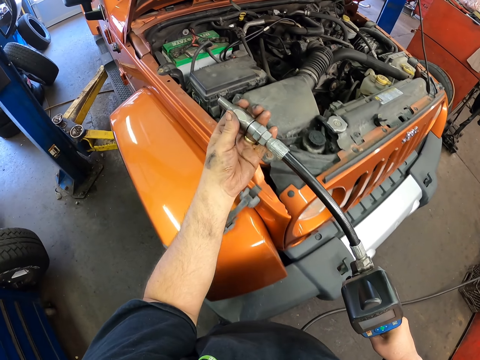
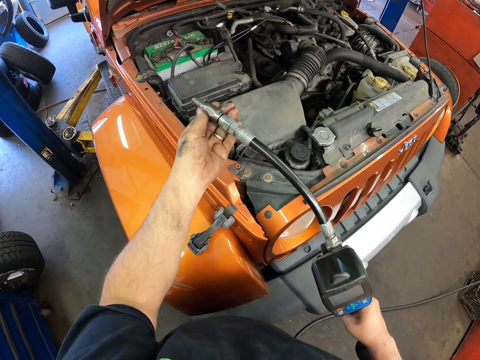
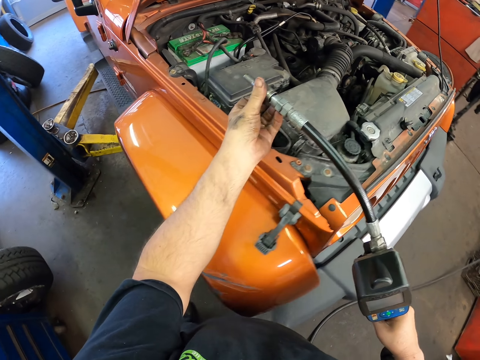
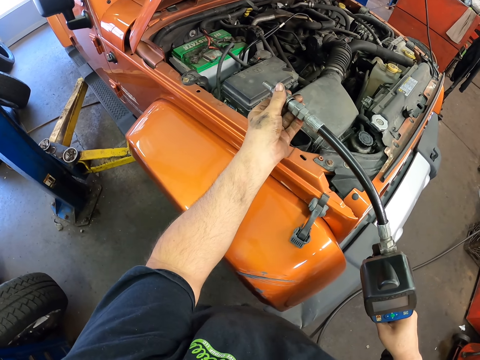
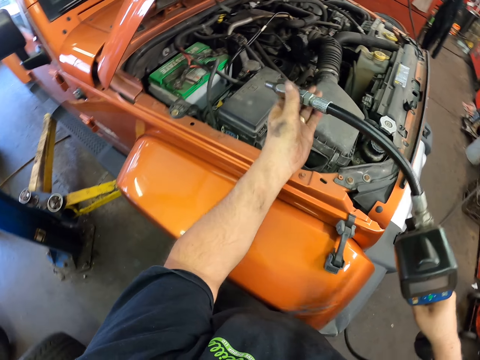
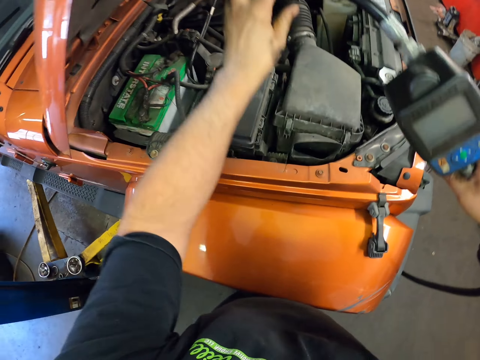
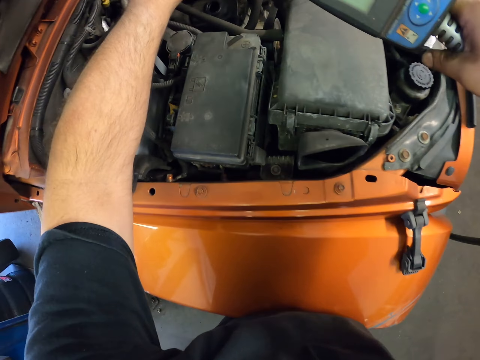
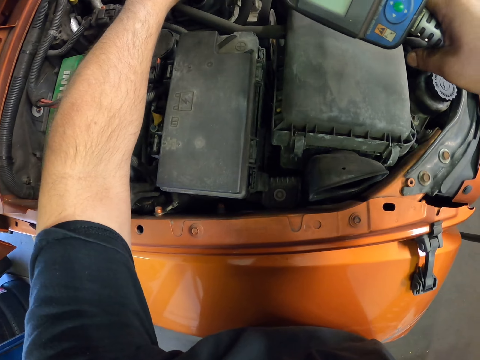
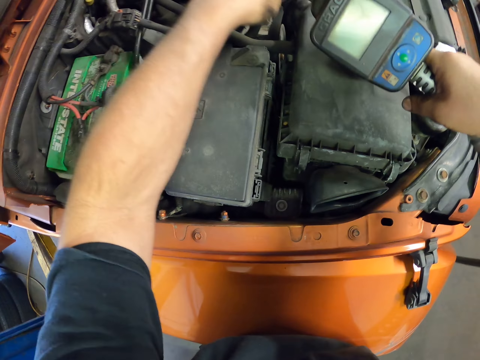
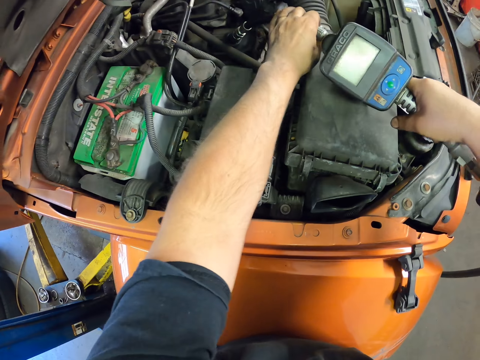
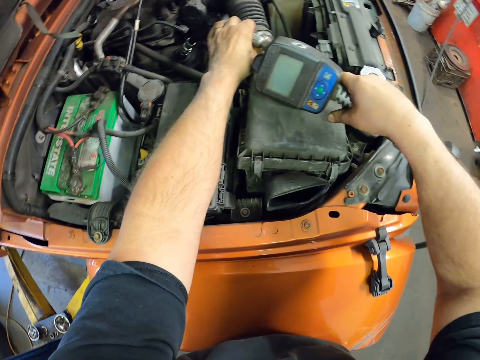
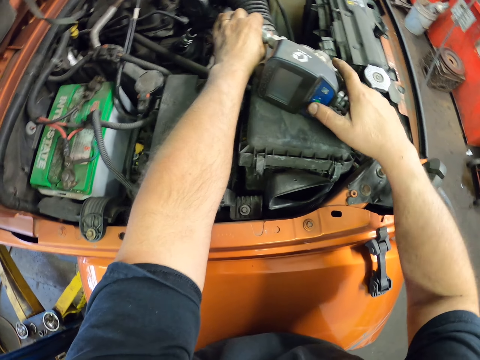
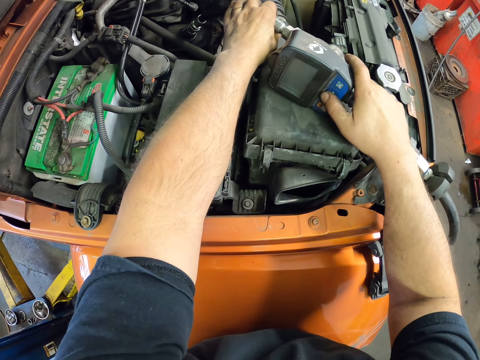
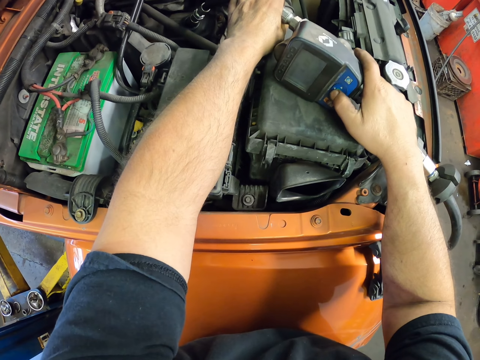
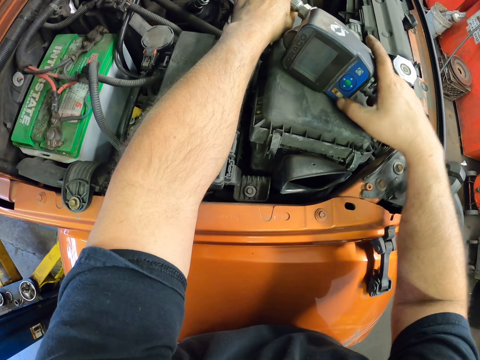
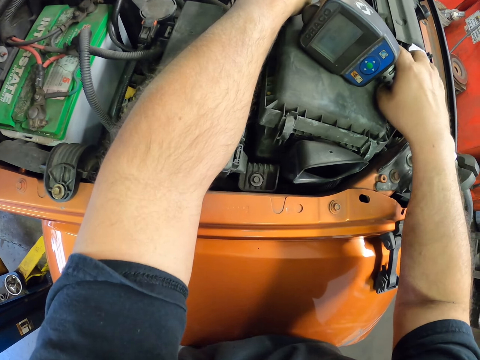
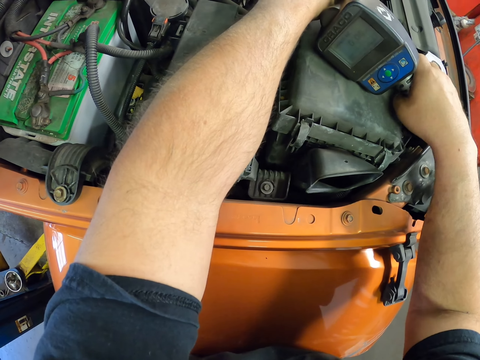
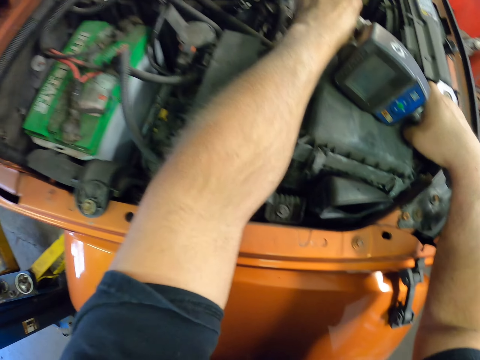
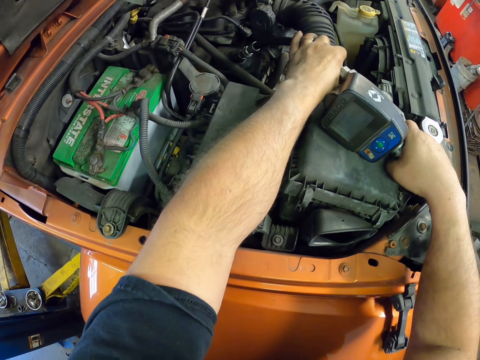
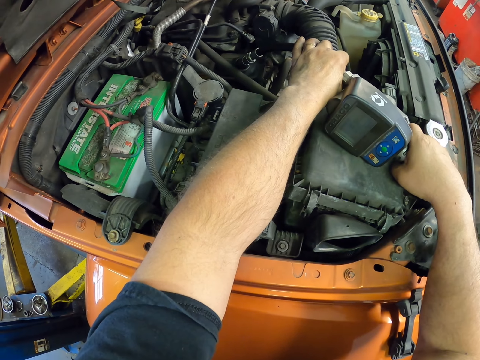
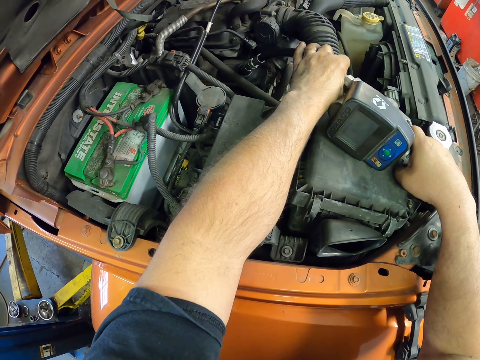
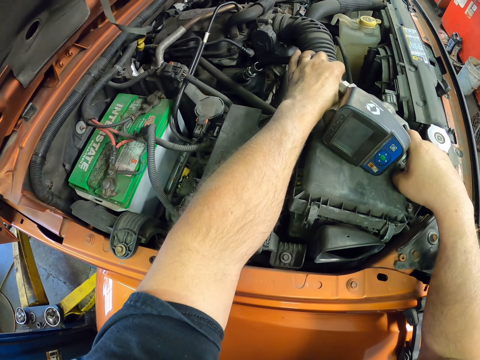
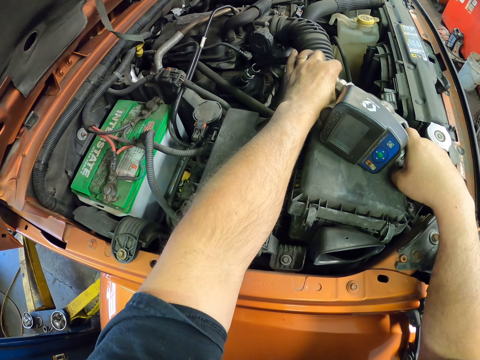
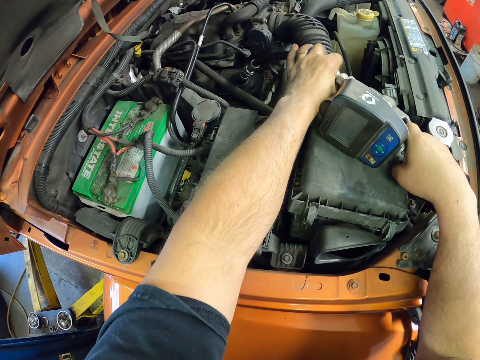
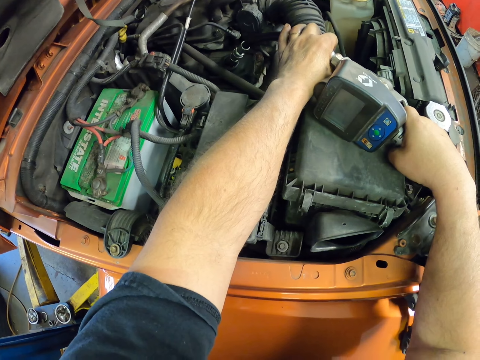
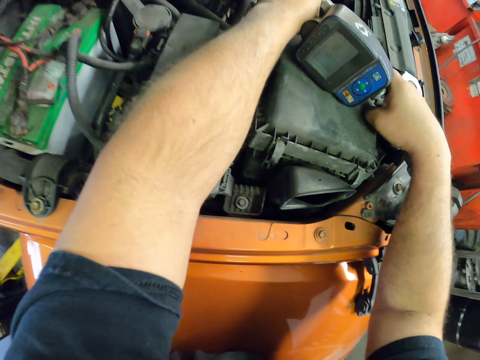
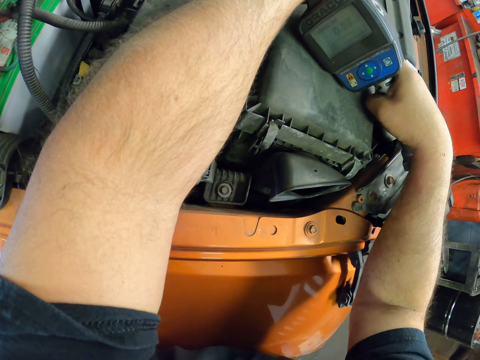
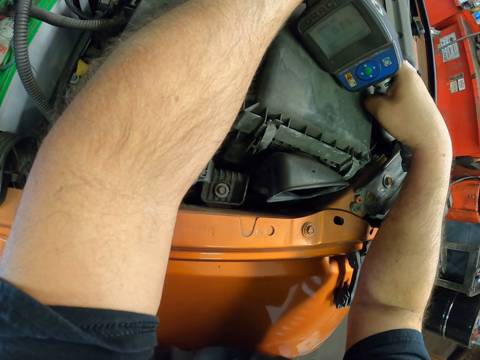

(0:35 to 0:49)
The camera wearer moves the machine pipe on a car. They add fuel to the fuel tank. They place the machine tool in something. They press the machine tool with the right hand. They move a hand on the handle. They do something with the machine tool in the engine box.

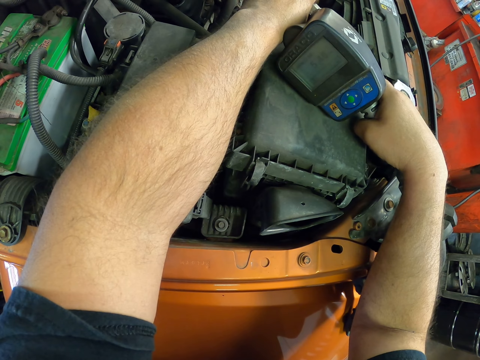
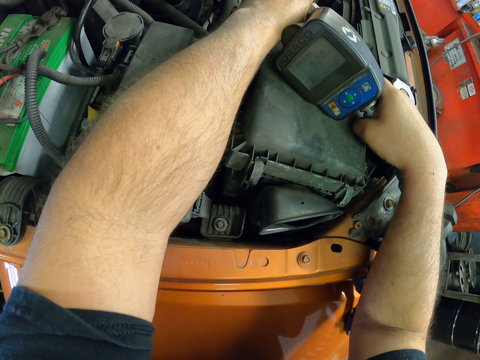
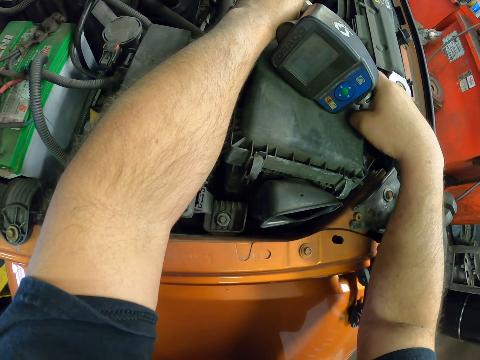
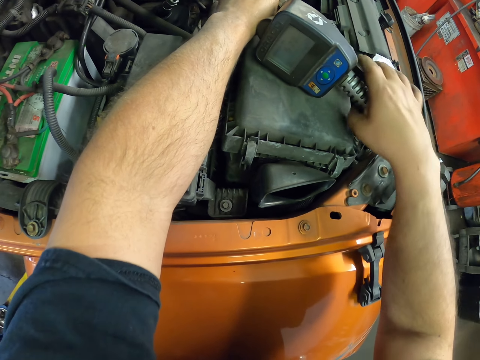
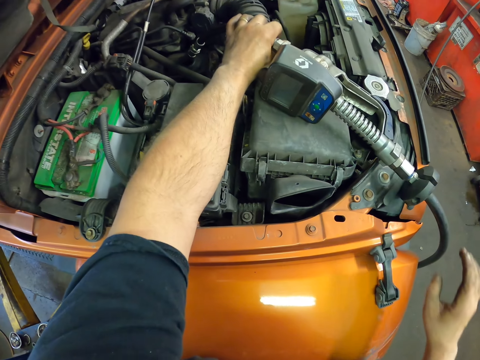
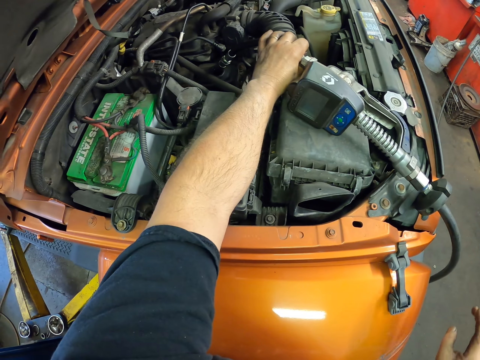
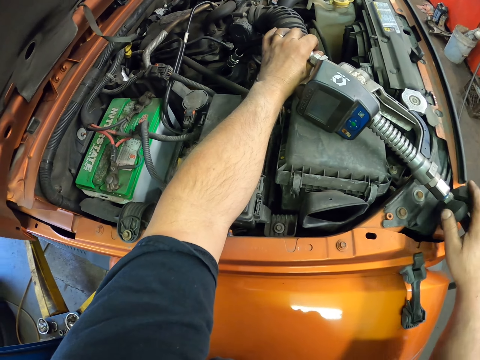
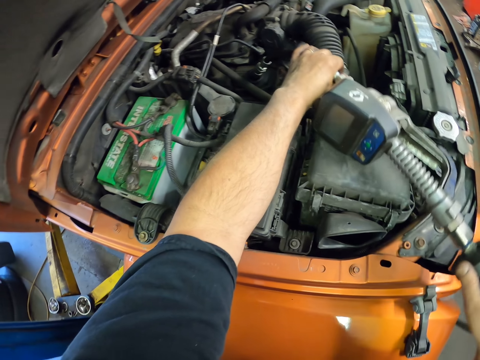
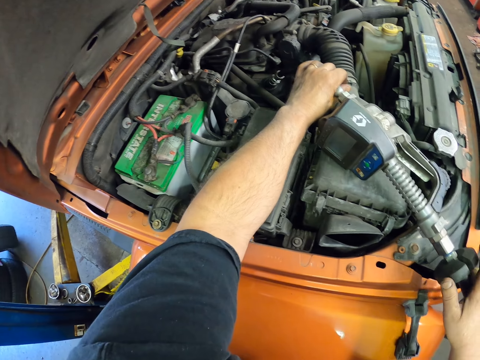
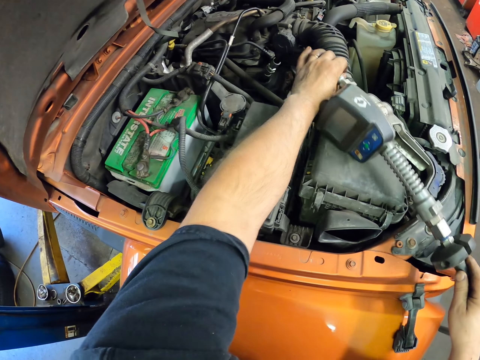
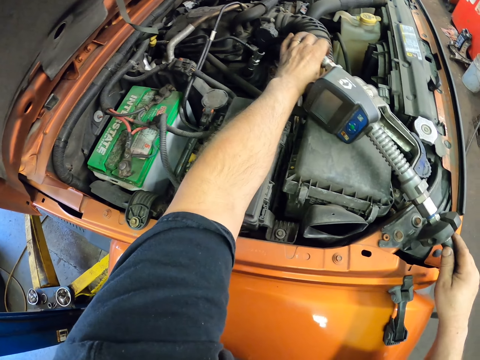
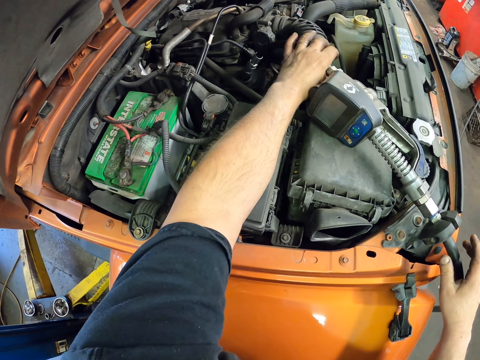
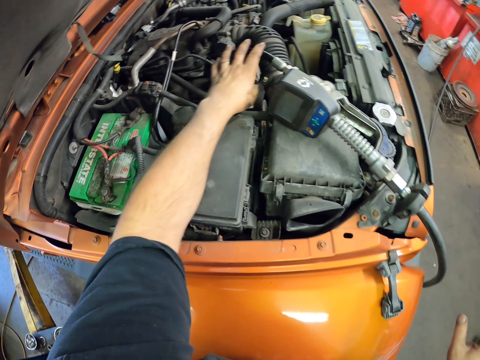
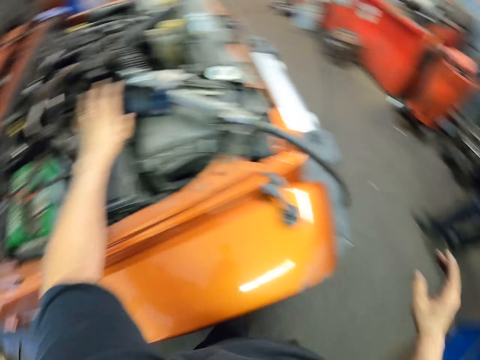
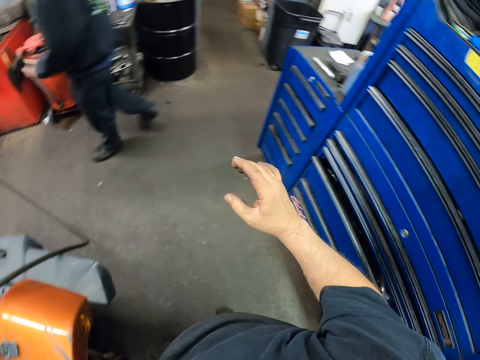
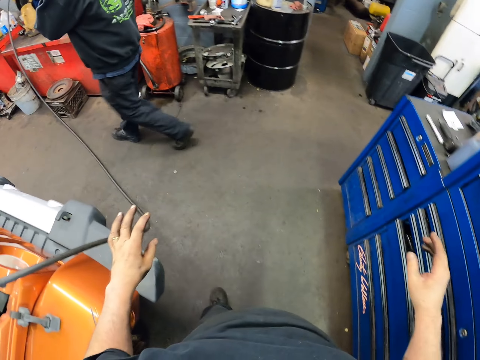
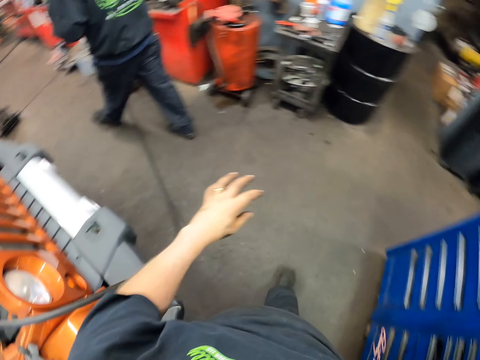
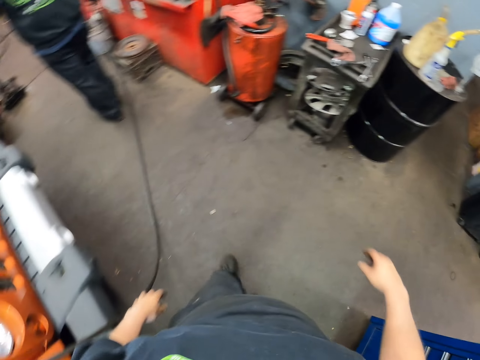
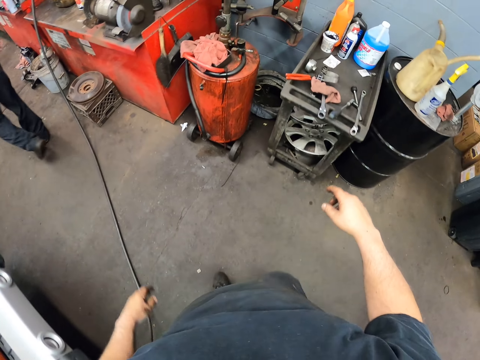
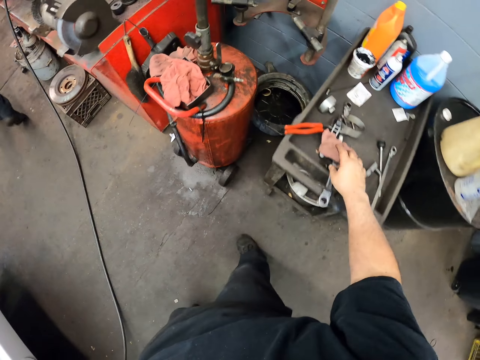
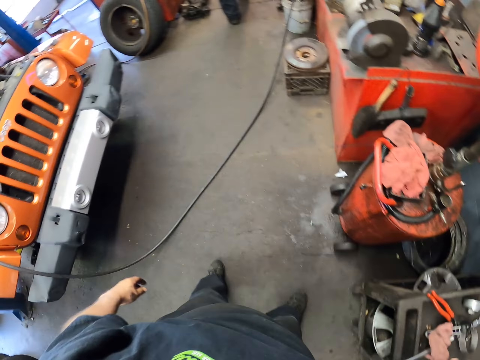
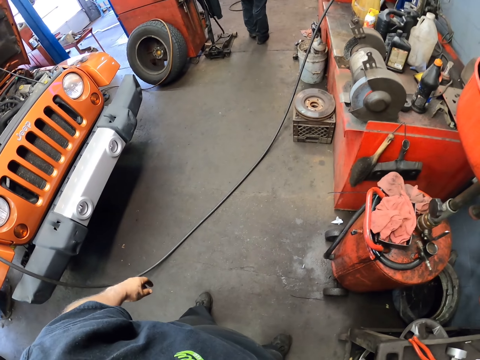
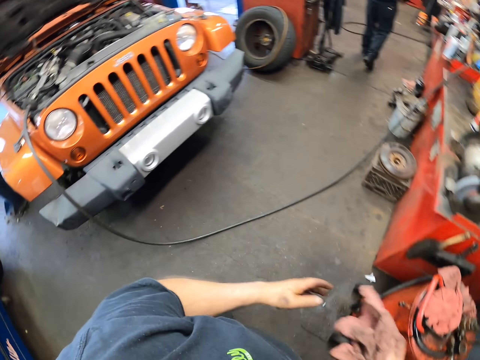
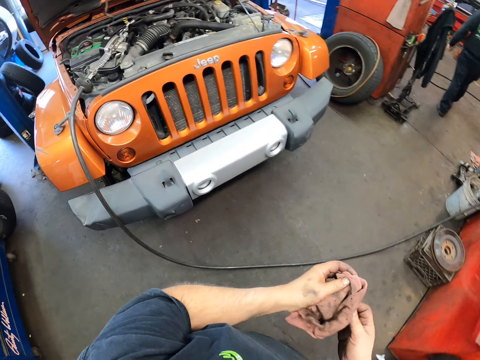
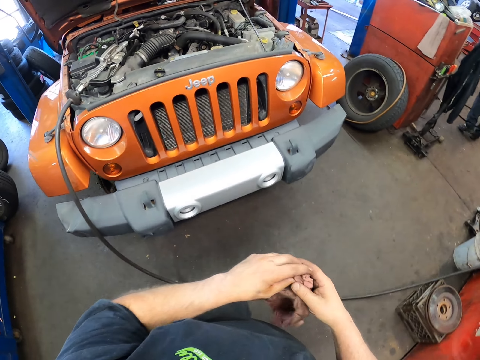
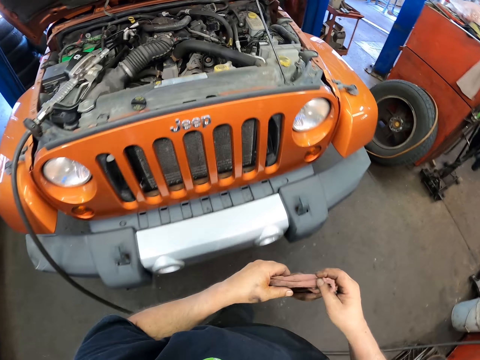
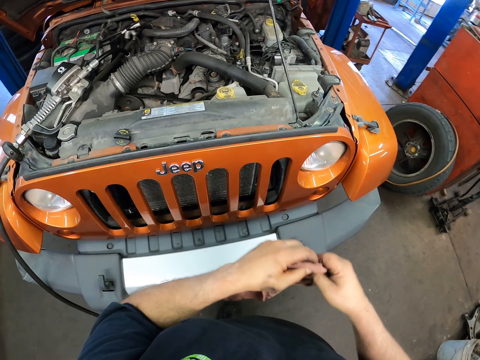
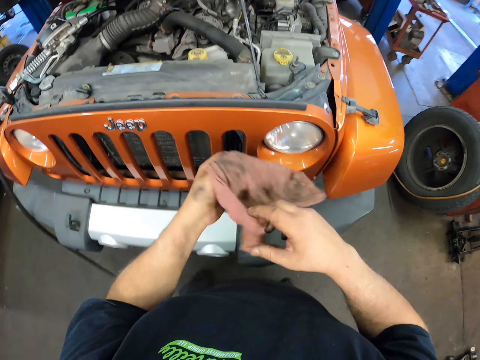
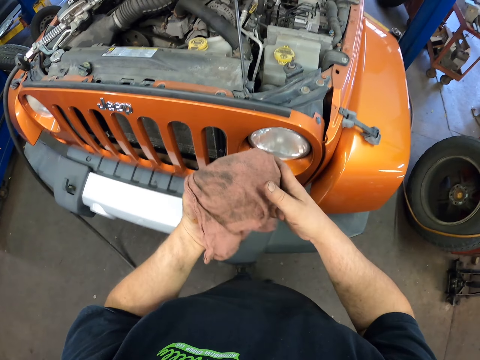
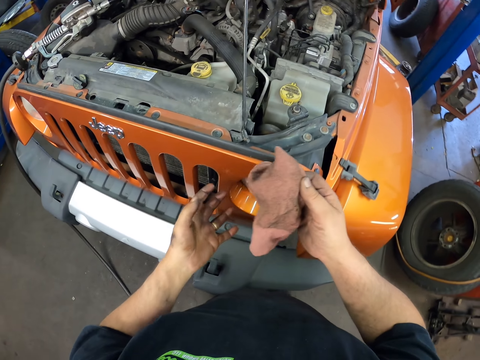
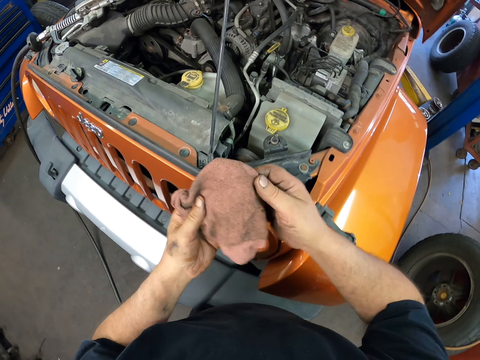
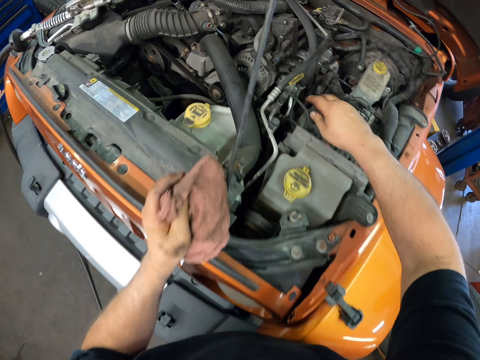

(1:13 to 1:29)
The camera wearer moves the right hand from the machine. They place the right hand on the machine tool. They do something with the machine tool in the engine box. They move the right hand from the machine tool. They move the left hand from the machine tool. A person walks in a workshop. The camera wearer walks around. They pick up a piece of cloth. They hold the piece of cloth with the left hand. They move the piece of cloth in the hands. They hold the cloth with the left hand. They hold the cloth with the right hand.
